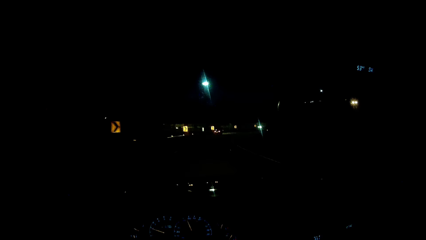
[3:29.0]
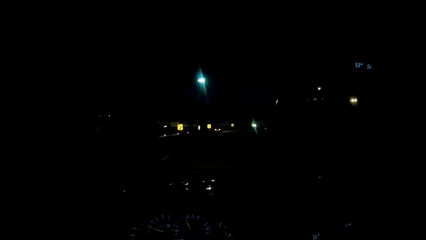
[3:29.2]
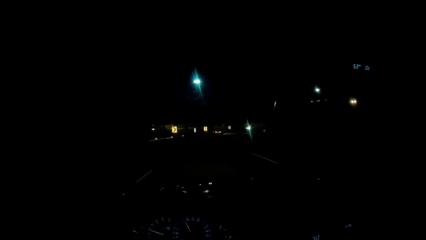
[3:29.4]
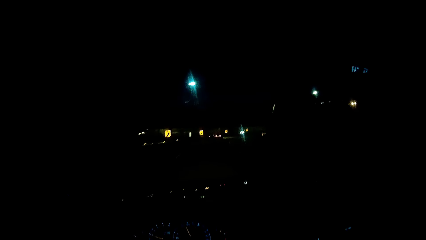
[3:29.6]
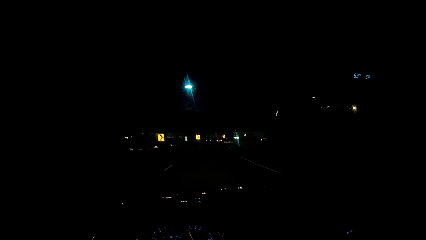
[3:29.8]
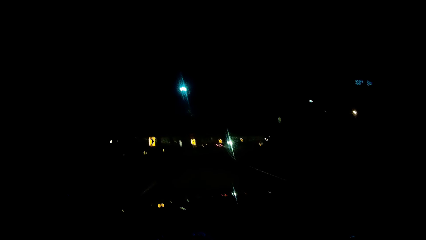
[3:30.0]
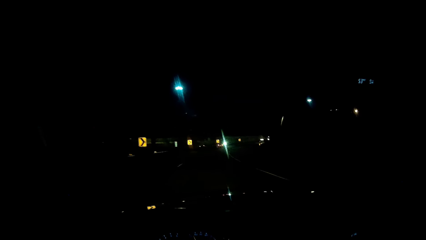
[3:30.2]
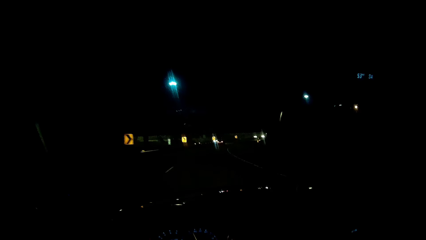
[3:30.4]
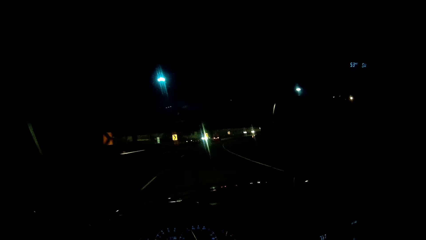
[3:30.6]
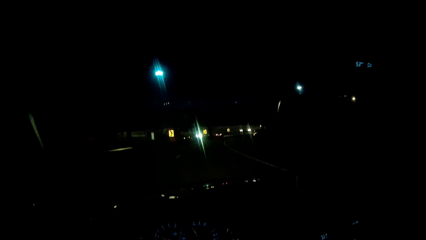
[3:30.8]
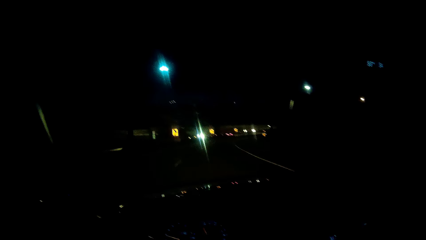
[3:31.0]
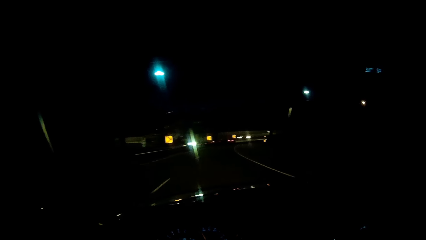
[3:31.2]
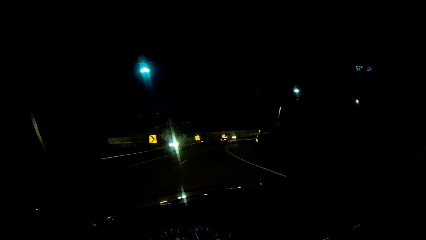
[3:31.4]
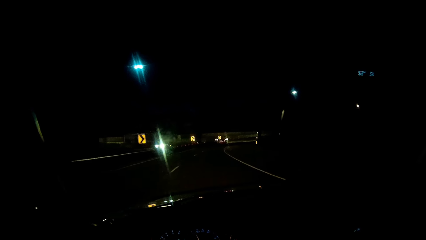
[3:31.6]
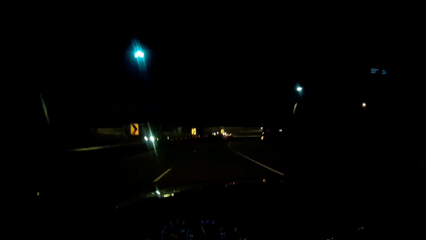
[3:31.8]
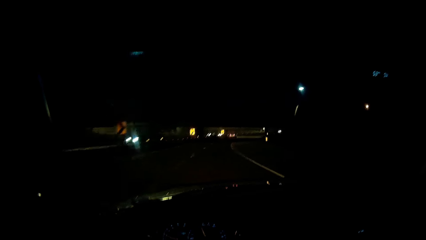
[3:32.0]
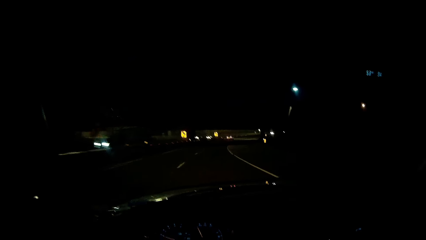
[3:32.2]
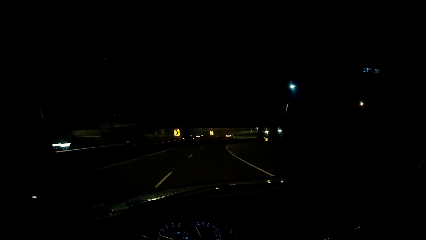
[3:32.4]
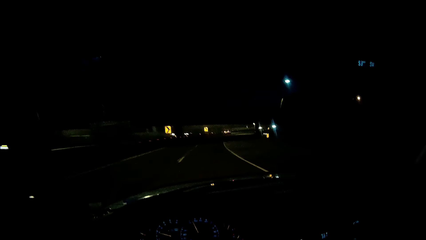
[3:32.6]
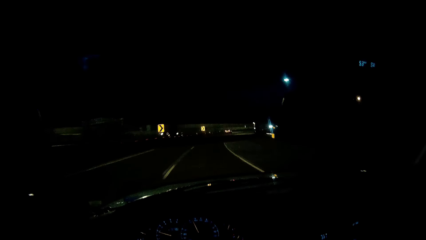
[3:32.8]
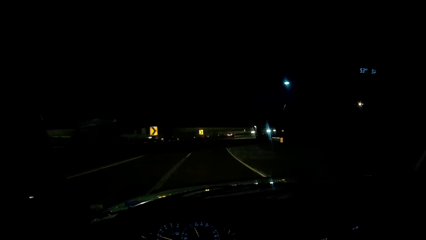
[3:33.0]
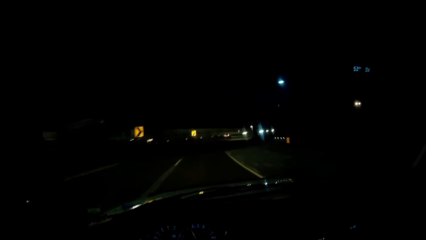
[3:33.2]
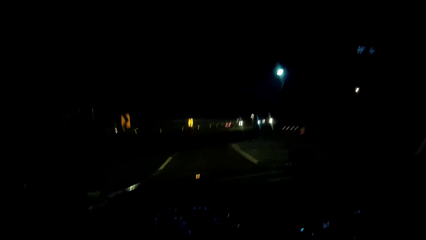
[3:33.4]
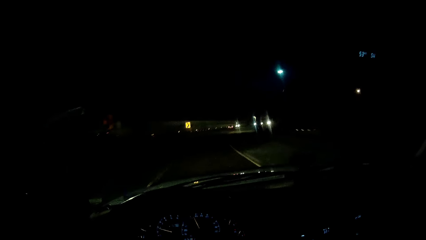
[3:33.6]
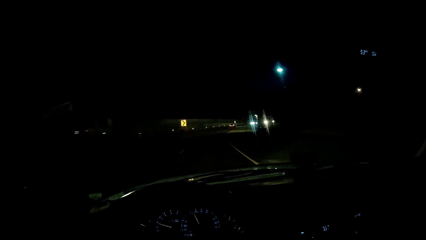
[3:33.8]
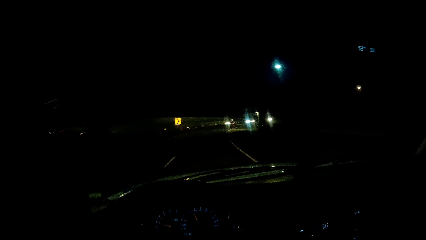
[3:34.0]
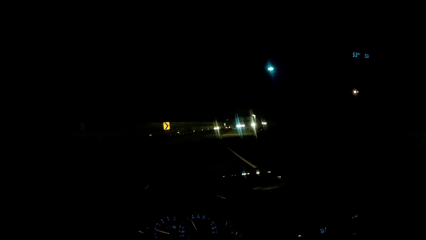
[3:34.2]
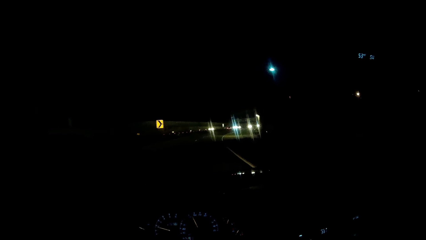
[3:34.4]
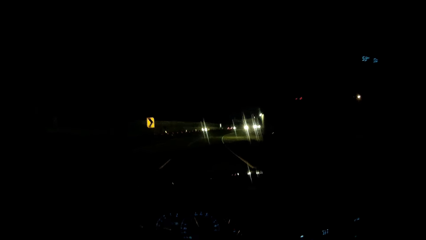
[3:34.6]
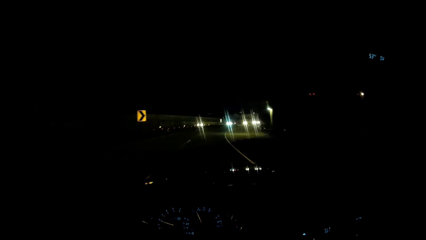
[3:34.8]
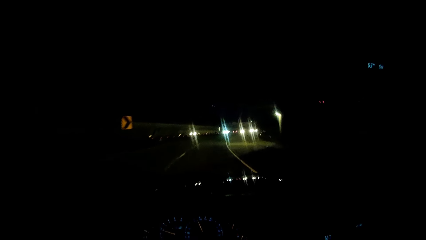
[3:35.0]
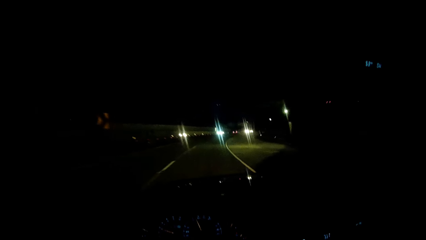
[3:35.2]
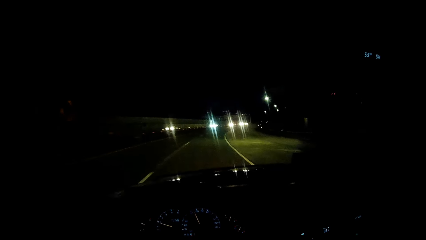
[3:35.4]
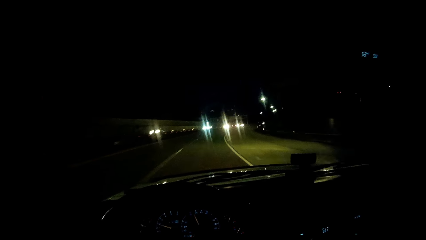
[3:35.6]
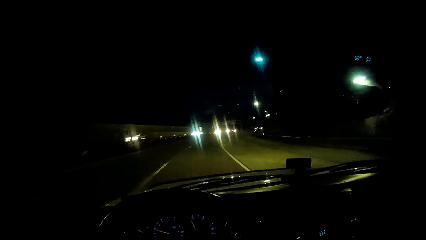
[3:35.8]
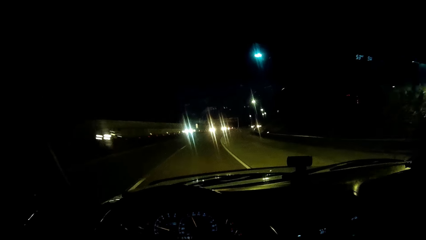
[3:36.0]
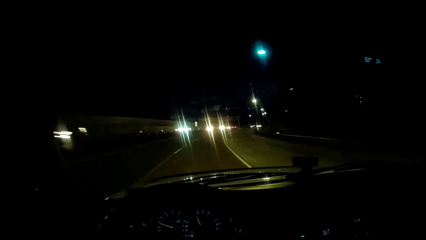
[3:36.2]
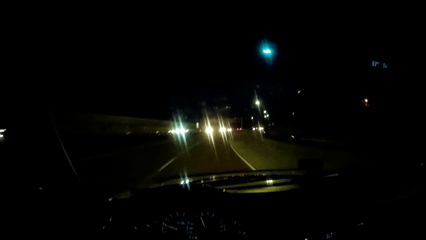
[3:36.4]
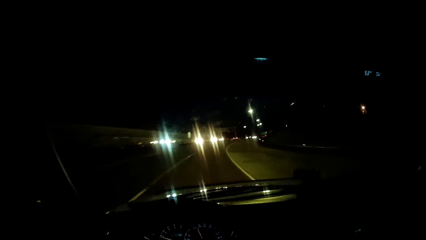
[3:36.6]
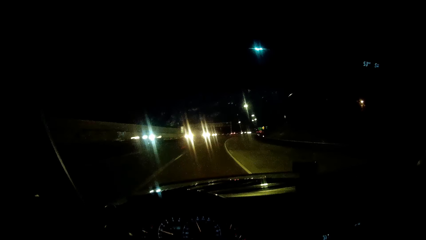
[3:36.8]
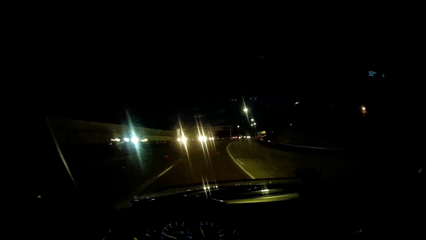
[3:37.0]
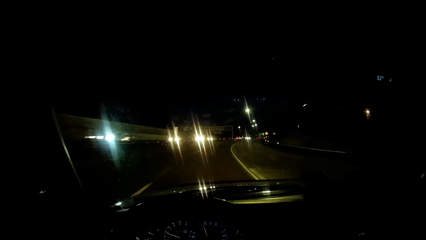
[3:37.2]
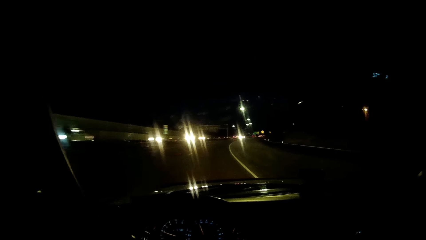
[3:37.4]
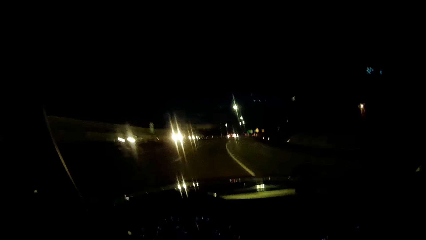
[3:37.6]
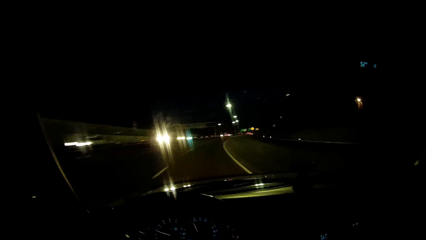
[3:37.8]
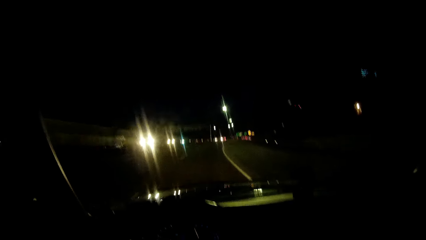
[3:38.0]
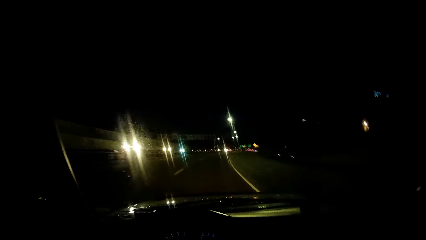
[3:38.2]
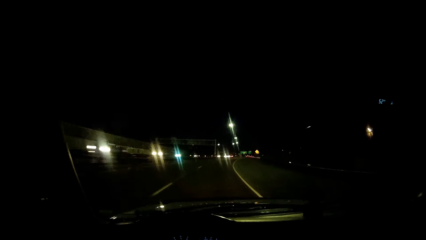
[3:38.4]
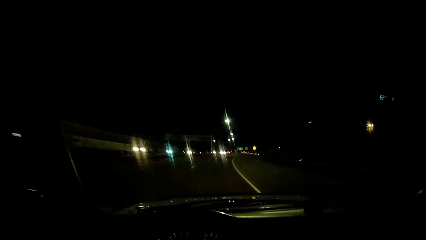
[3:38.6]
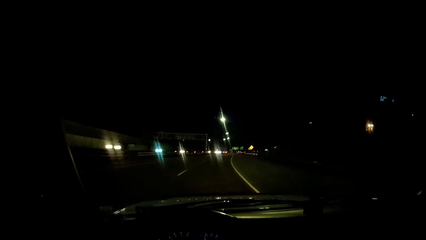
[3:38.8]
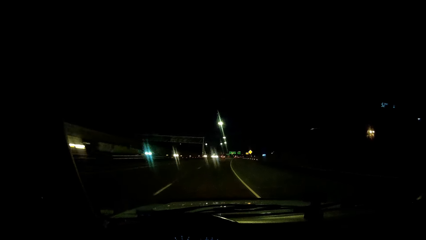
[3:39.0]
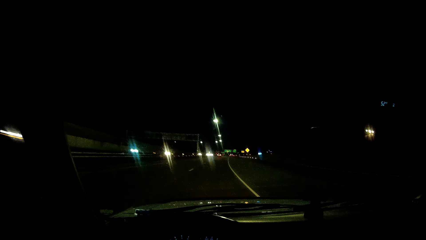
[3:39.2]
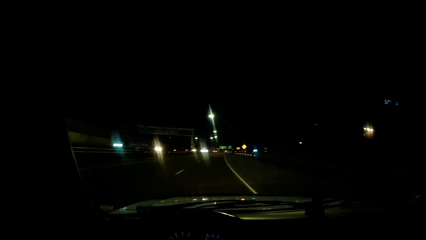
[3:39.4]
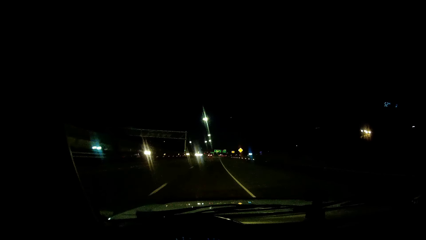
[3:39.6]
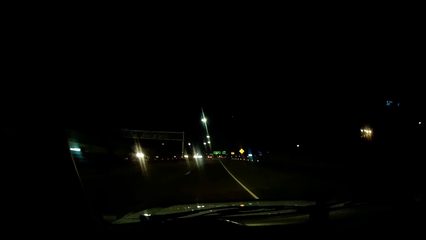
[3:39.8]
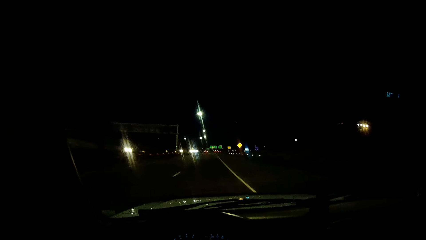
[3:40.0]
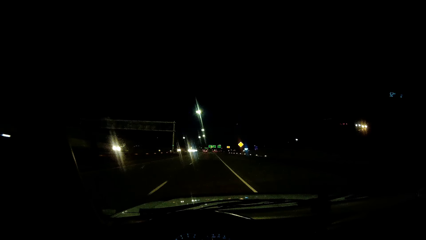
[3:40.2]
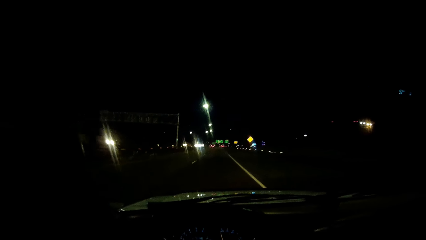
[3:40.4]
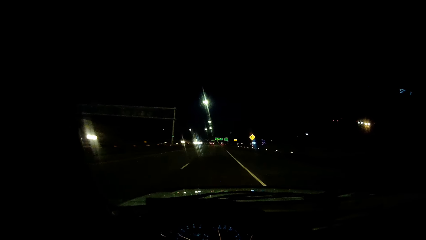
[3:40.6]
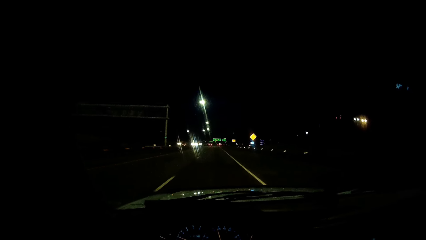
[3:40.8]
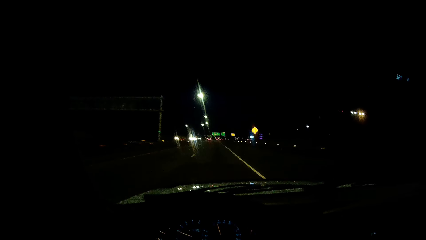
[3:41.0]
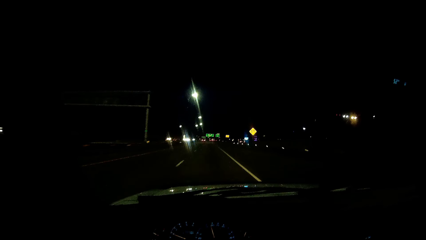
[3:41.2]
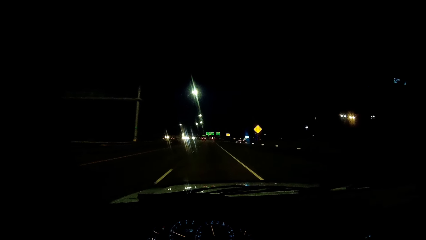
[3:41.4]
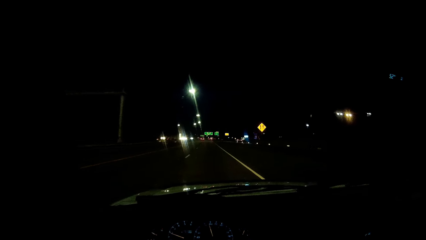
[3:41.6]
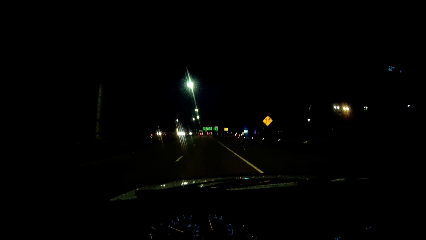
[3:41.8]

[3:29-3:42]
The camera wearer drives past another car. They drive past another car again. They drive past some cars.

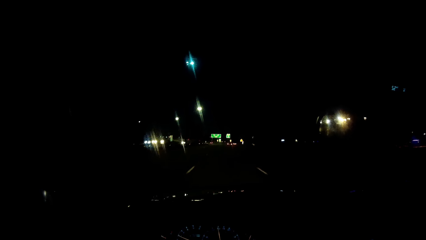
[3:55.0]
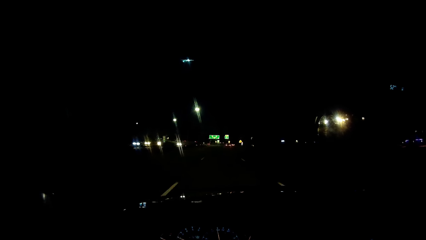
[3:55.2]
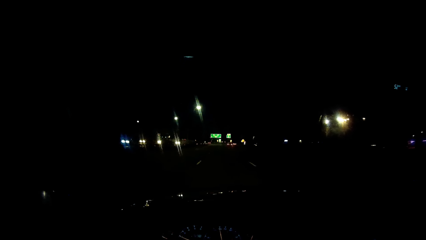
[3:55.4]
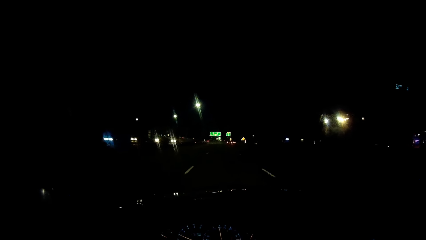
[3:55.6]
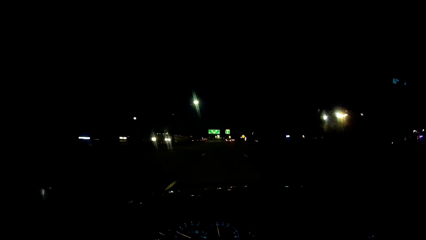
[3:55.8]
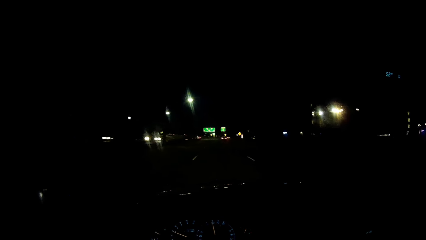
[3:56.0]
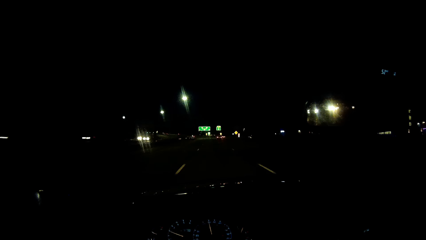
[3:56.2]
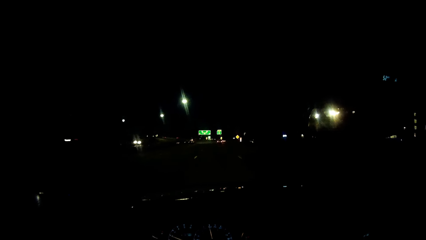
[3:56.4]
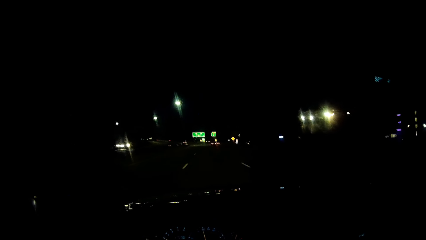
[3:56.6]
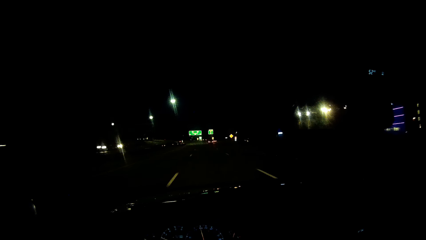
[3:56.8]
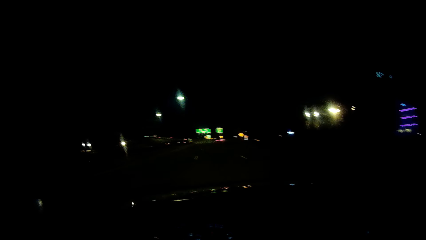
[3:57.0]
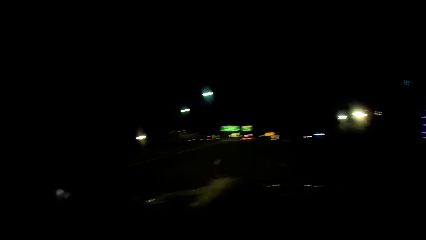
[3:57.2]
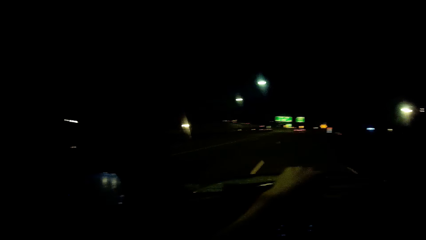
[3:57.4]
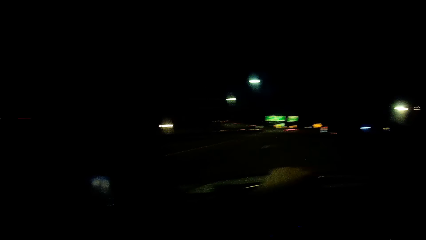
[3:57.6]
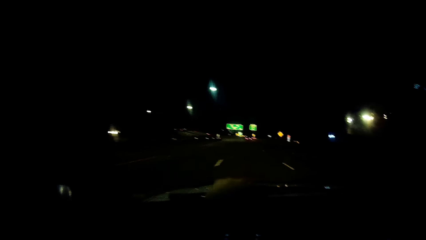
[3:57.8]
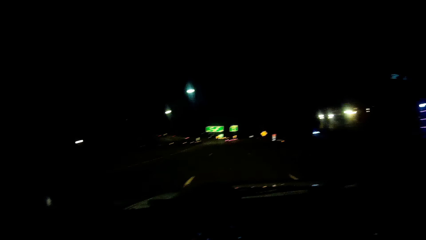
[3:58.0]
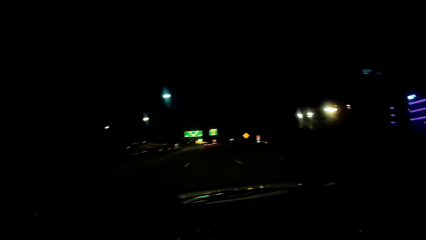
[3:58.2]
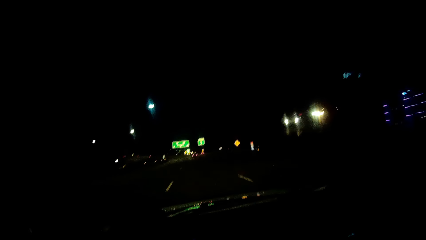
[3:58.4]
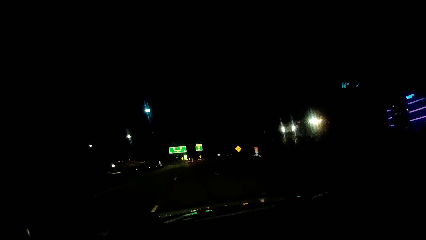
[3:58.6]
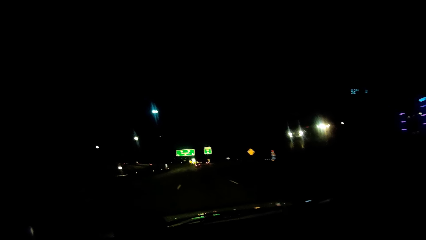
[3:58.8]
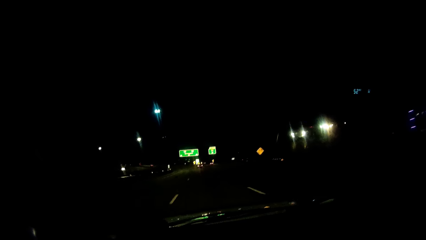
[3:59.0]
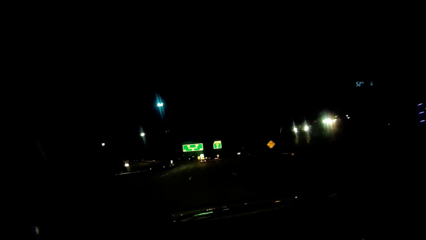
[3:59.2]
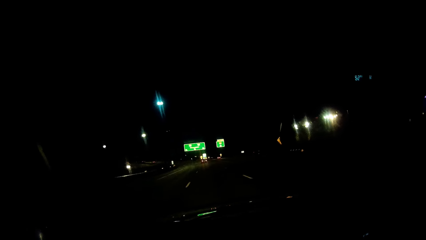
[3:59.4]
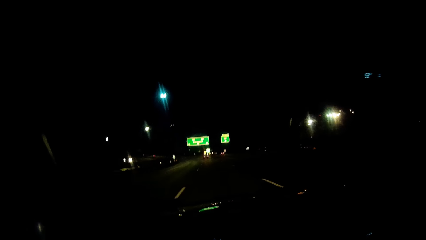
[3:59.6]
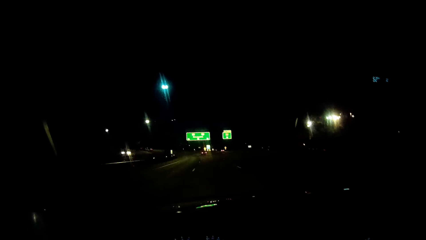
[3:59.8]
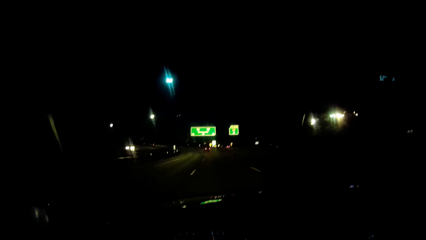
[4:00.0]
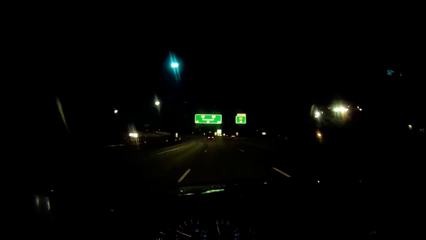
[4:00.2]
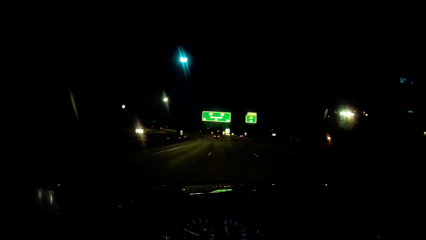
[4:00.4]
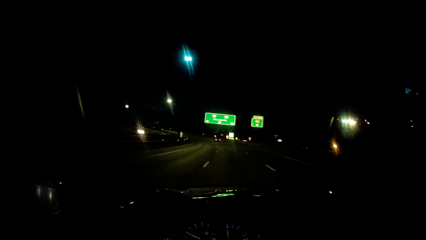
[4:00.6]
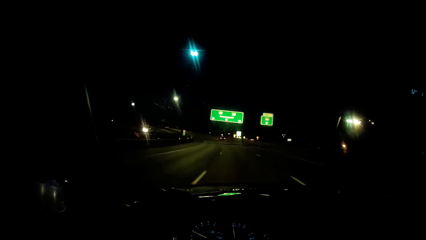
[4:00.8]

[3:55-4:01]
The camera wearer moves the left hand on the steering wheel.
